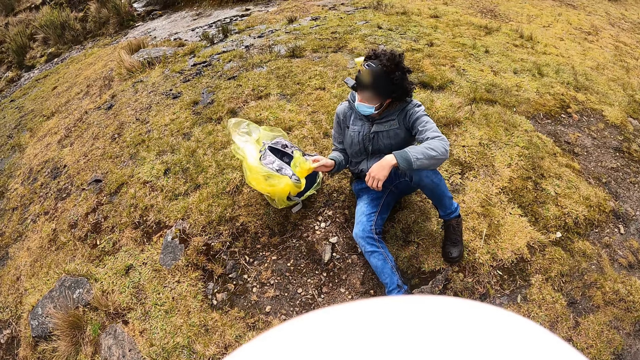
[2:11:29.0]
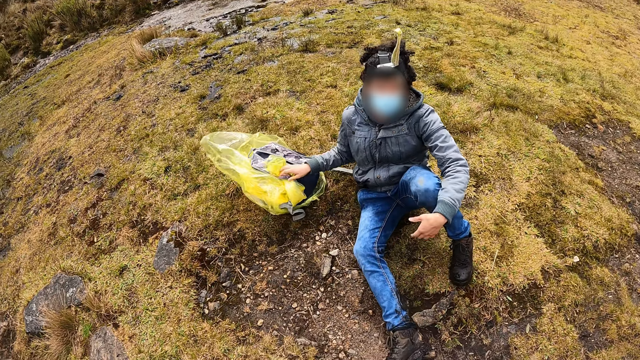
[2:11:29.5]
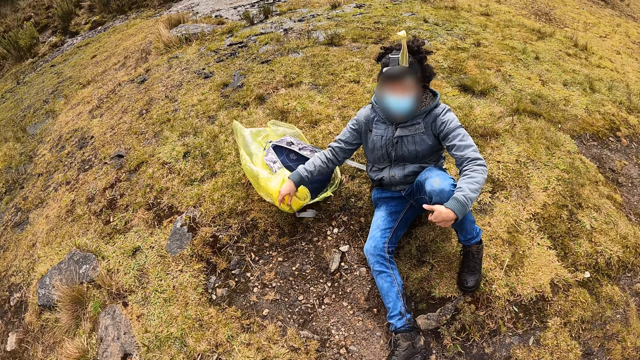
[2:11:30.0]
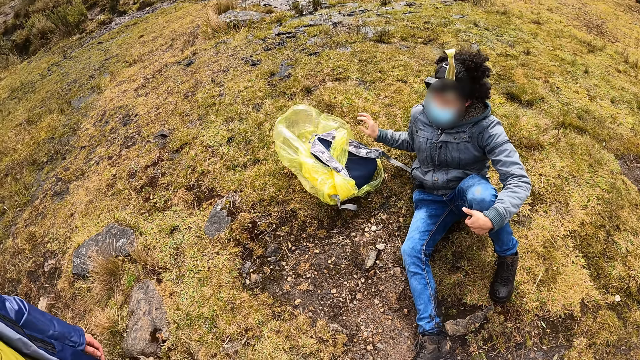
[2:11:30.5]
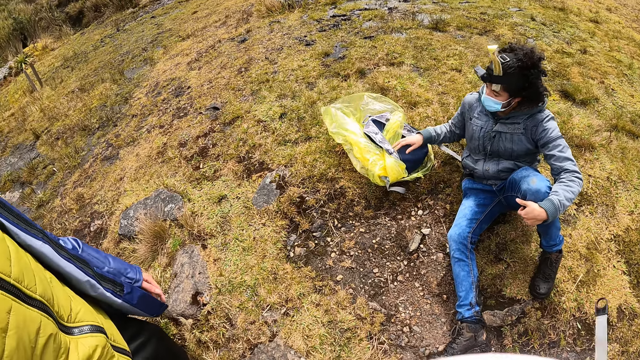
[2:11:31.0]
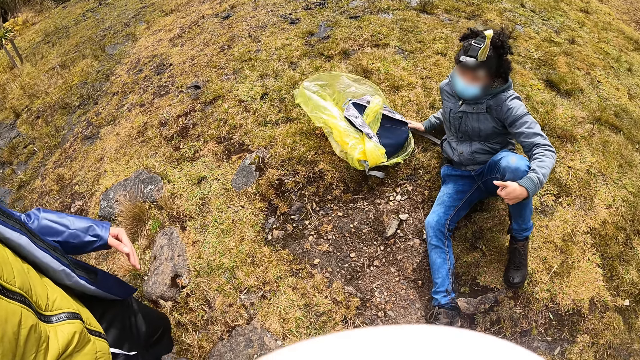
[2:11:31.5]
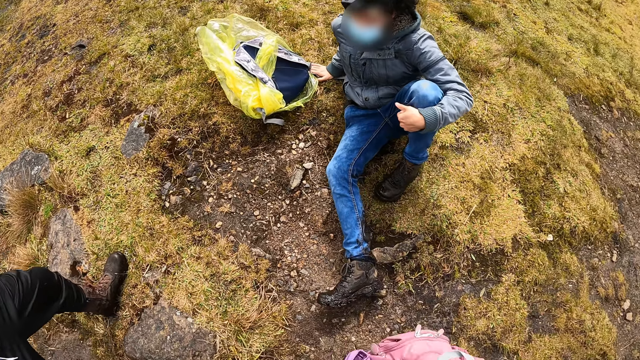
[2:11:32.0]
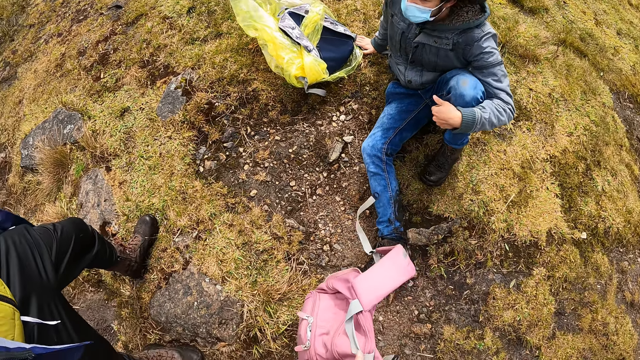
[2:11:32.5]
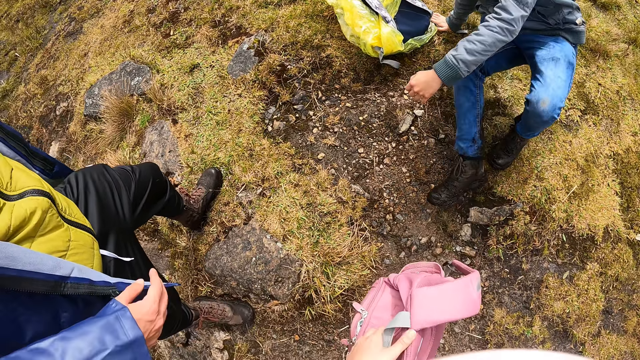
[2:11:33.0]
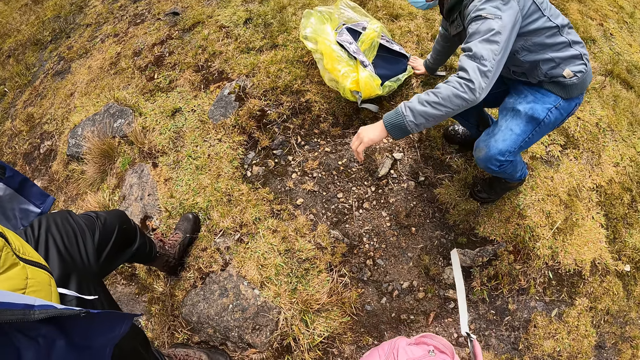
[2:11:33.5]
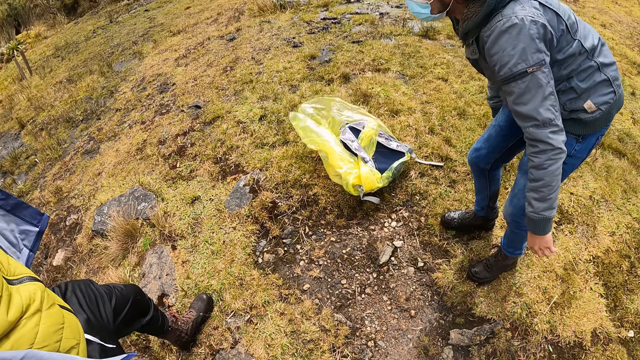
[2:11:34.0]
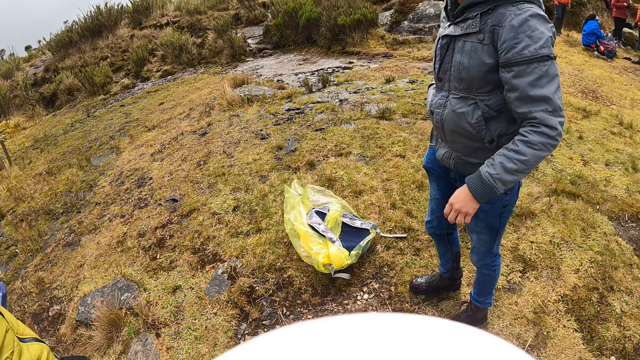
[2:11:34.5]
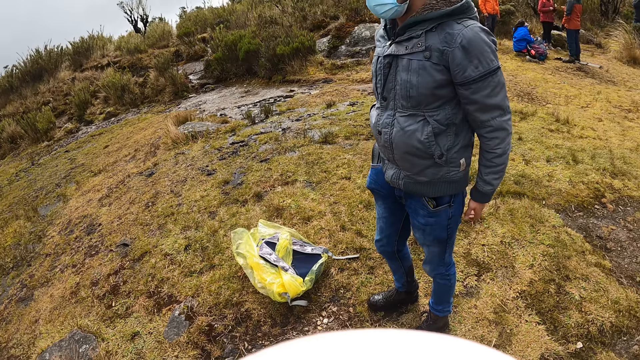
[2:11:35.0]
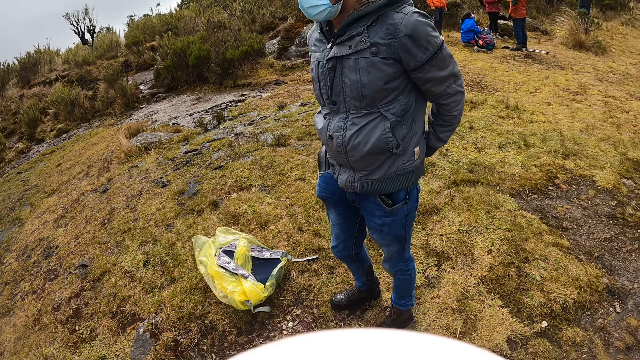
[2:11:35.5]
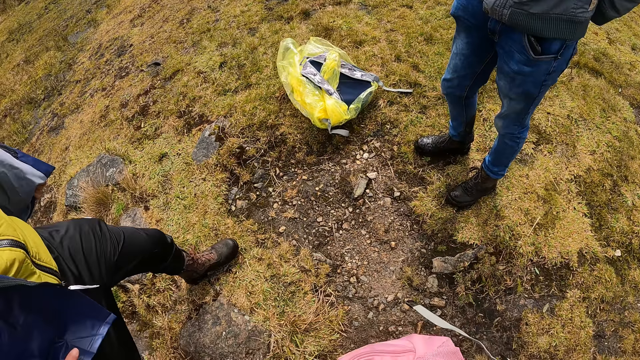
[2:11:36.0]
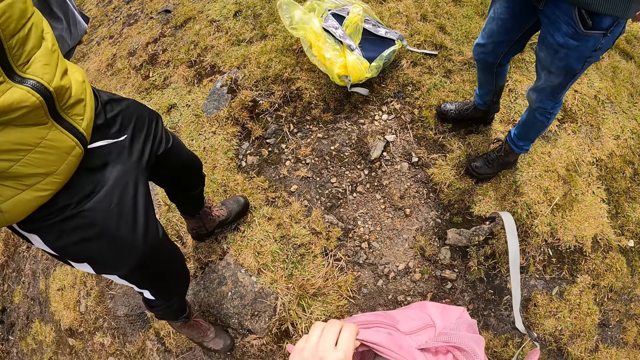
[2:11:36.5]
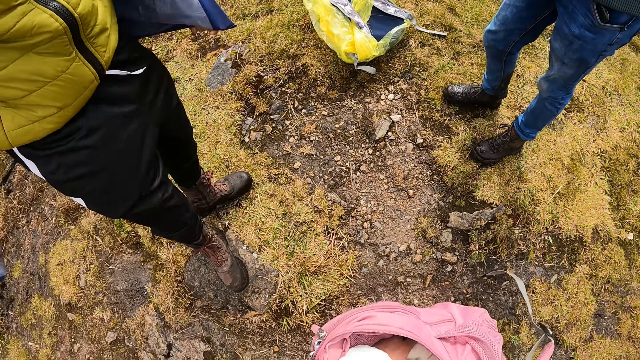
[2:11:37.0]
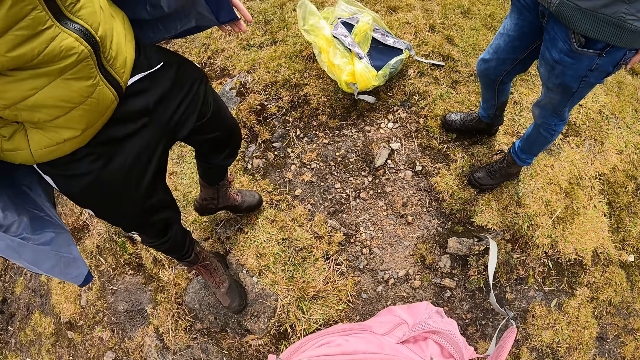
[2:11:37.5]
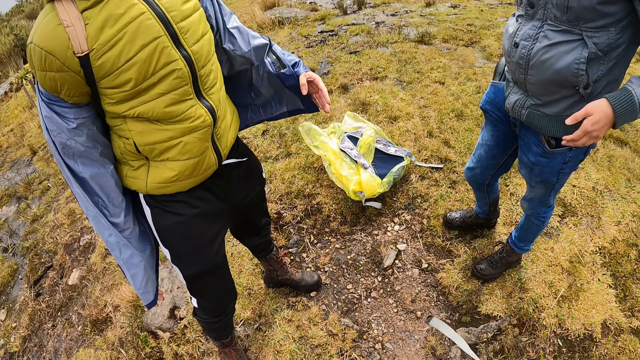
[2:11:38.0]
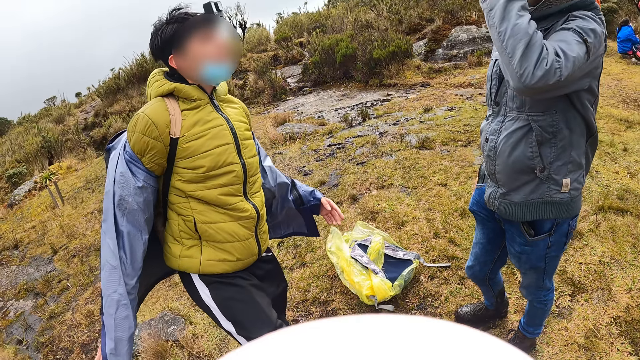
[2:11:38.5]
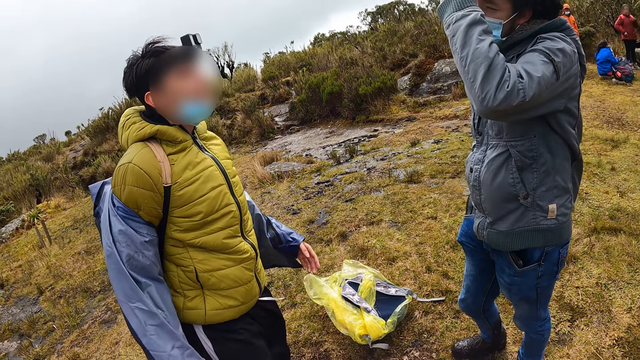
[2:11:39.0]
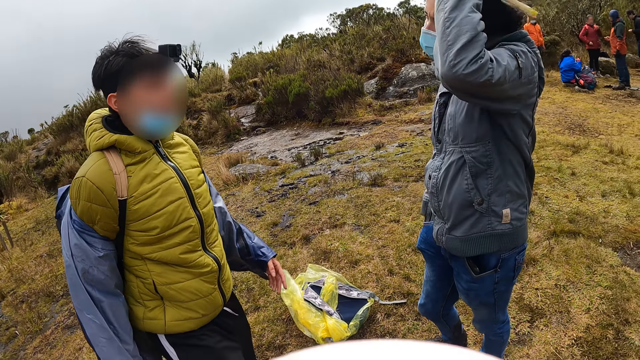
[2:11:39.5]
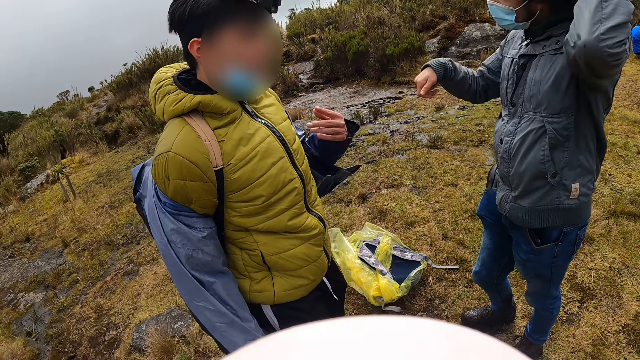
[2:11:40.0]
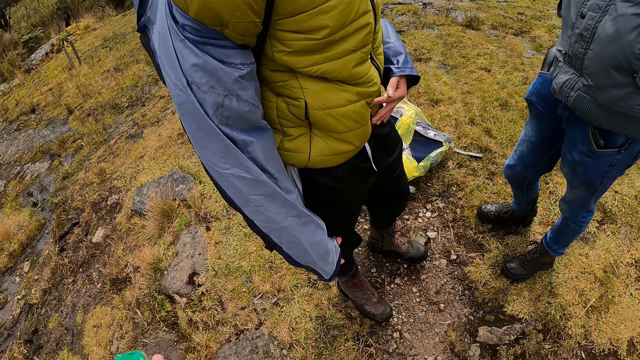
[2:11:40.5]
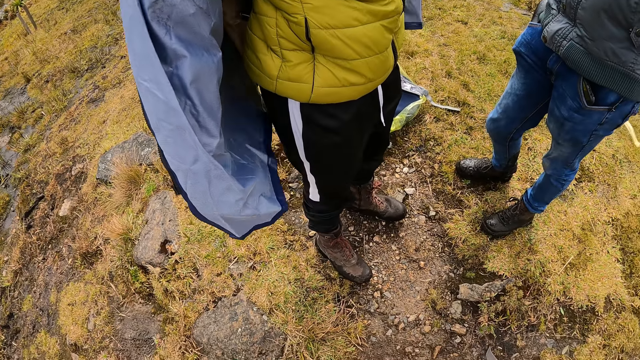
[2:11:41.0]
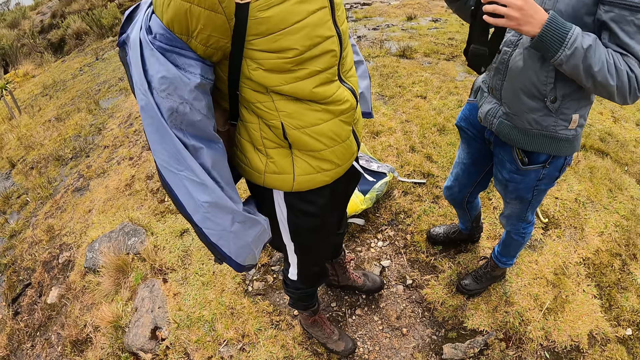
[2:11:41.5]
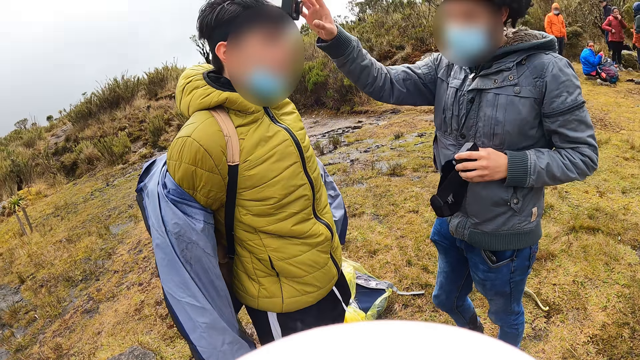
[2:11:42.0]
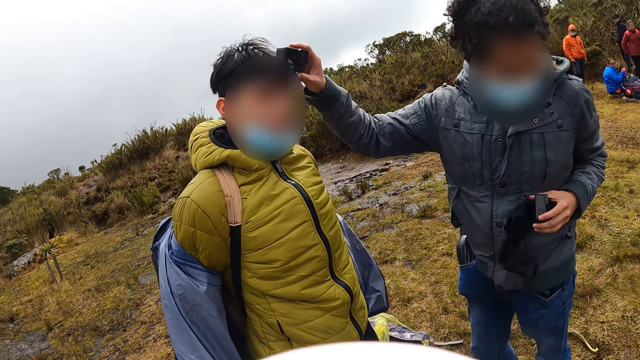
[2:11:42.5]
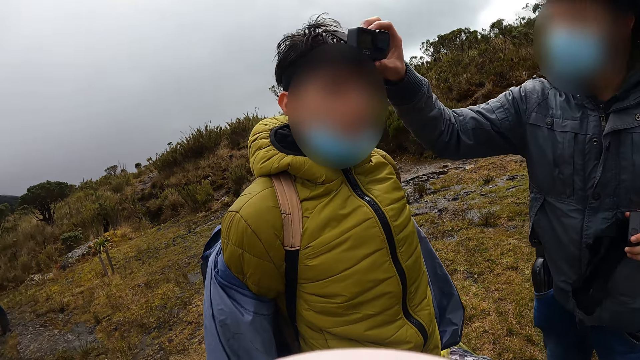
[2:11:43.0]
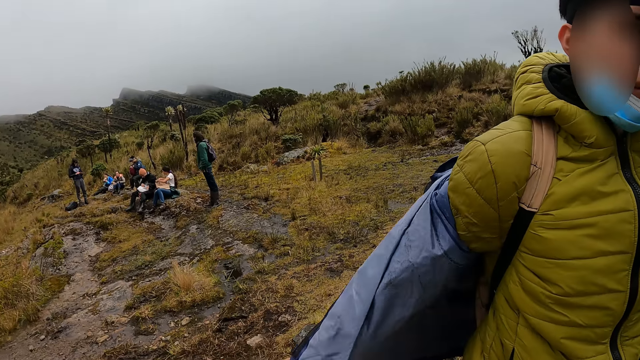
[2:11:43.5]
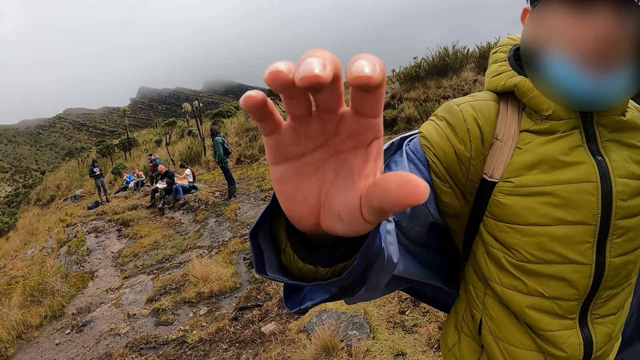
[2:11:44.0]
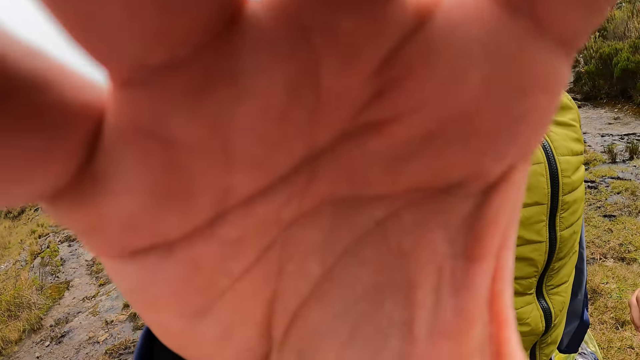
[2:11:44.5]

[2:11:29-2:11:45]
A man searches the bag on the ground with his right hand. The camera wearer walks towards the man. He drops a bag on the ground with his left hand. The man stands from the ground and cleans his clothes with both hands. The man removes a camera from his head with his left hand. Another man interacts with the first man. The first man adjusts the other man's camera. The first man removes a camera from the other man's head with his right hand. The other man adjusts the camera wearer's camera. The other man removes a camera from the camera wearer's head with his right hand.
